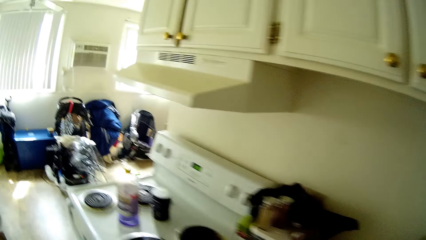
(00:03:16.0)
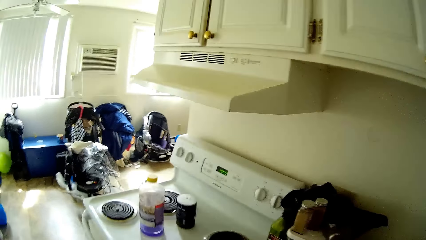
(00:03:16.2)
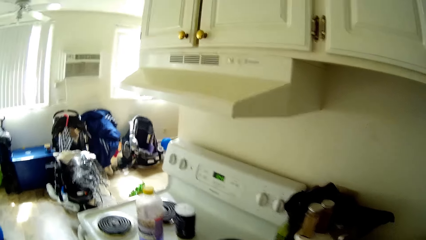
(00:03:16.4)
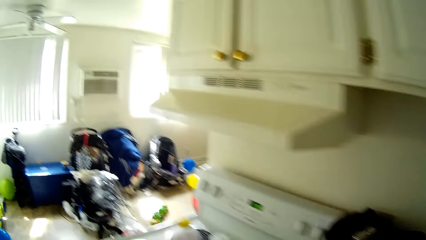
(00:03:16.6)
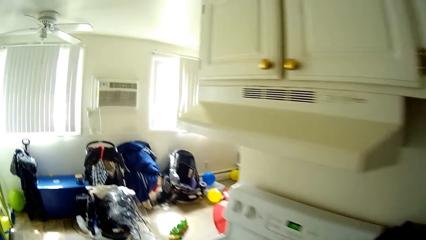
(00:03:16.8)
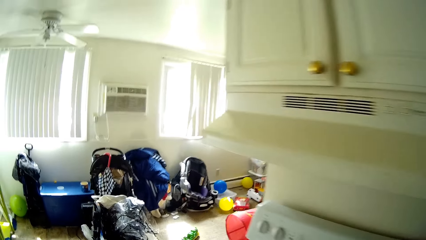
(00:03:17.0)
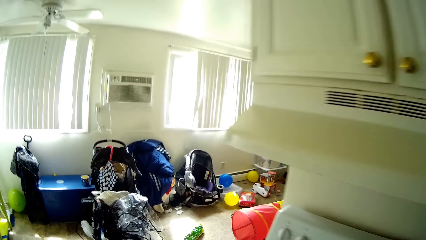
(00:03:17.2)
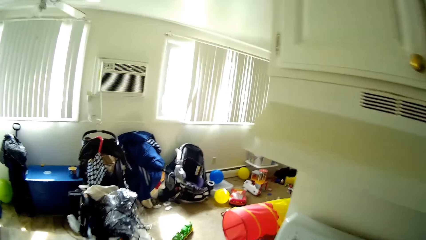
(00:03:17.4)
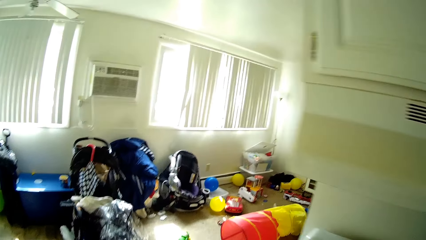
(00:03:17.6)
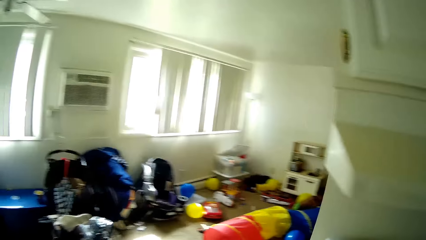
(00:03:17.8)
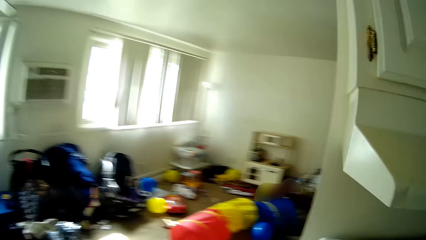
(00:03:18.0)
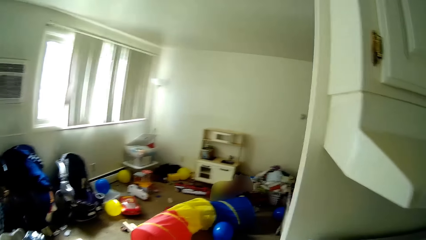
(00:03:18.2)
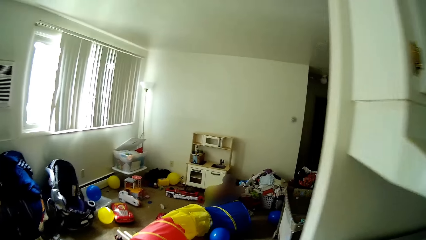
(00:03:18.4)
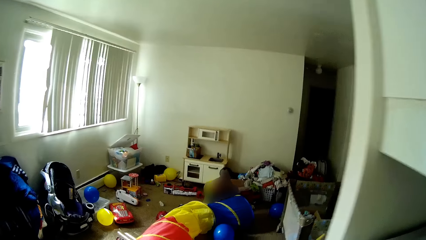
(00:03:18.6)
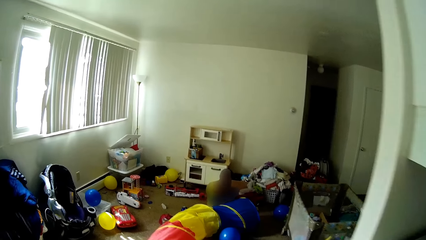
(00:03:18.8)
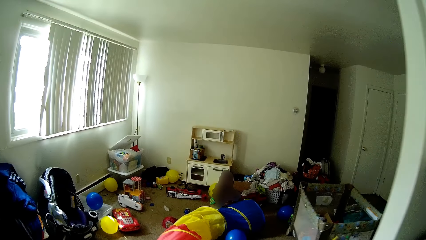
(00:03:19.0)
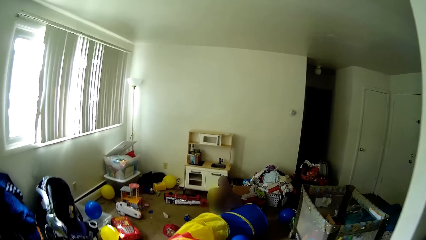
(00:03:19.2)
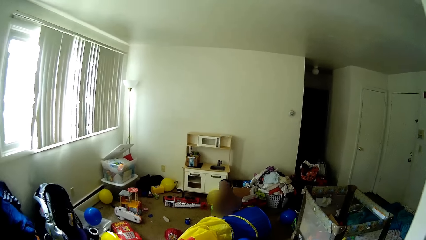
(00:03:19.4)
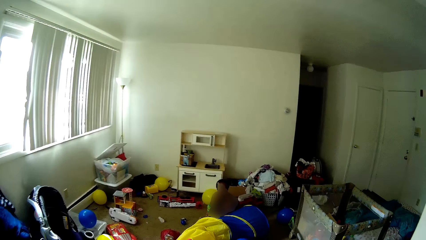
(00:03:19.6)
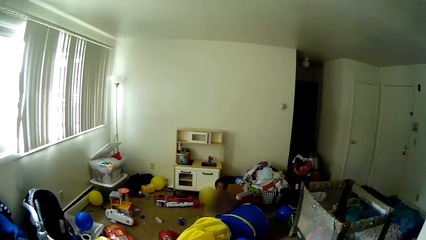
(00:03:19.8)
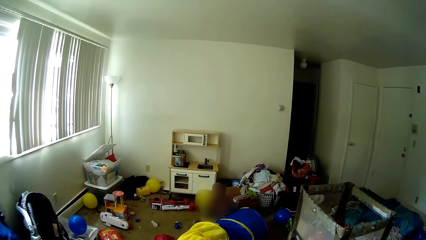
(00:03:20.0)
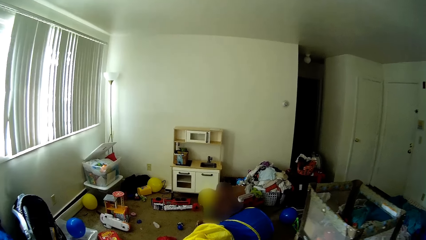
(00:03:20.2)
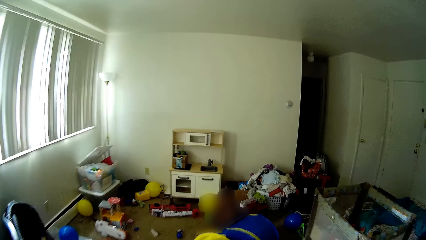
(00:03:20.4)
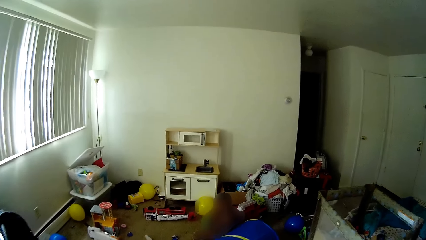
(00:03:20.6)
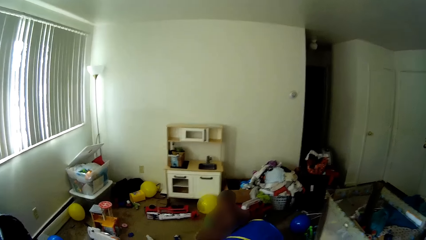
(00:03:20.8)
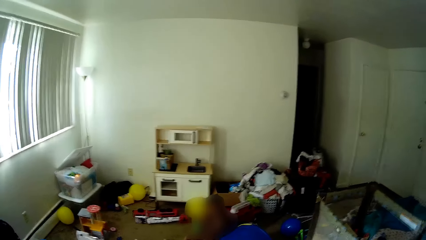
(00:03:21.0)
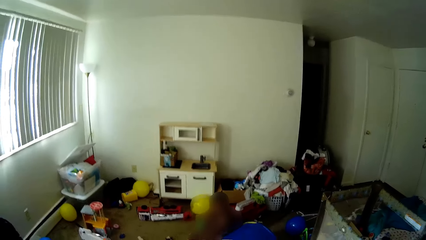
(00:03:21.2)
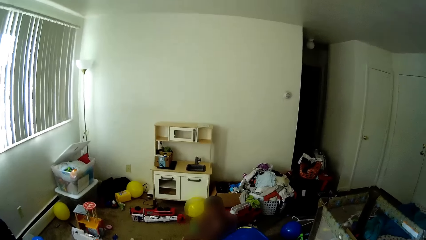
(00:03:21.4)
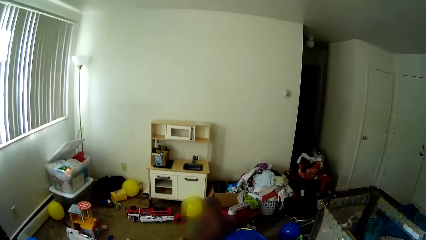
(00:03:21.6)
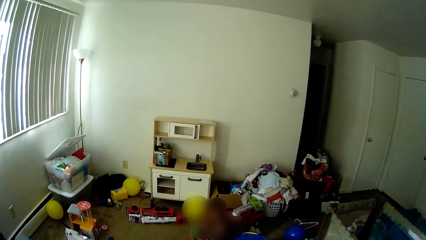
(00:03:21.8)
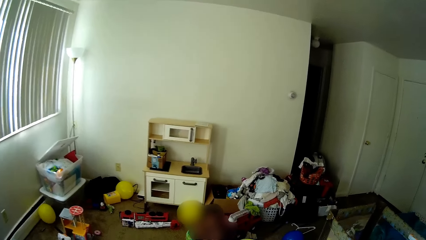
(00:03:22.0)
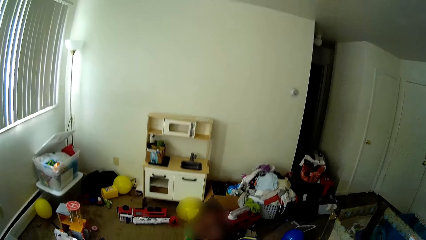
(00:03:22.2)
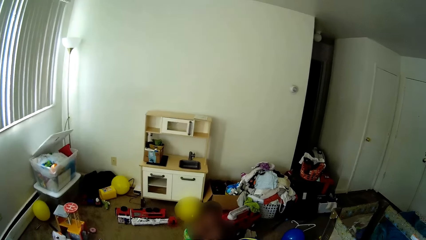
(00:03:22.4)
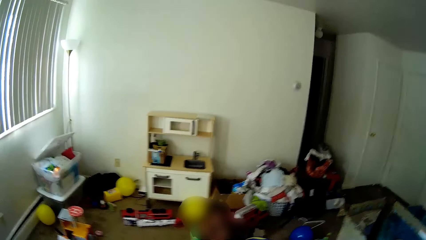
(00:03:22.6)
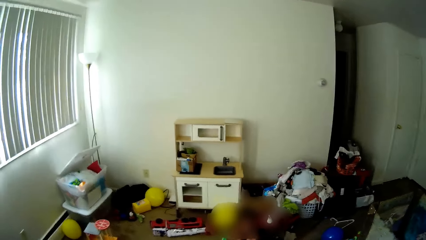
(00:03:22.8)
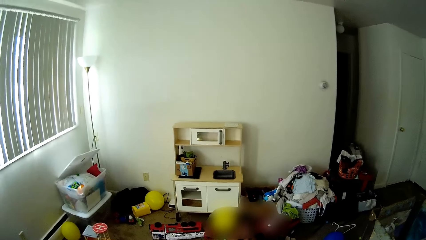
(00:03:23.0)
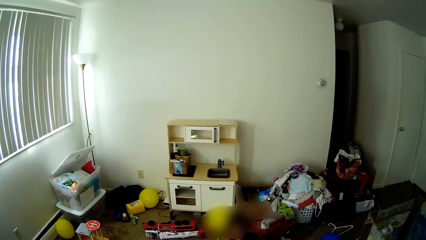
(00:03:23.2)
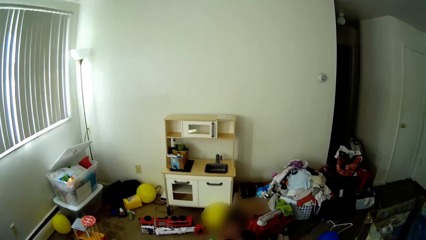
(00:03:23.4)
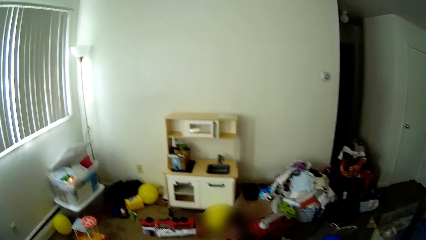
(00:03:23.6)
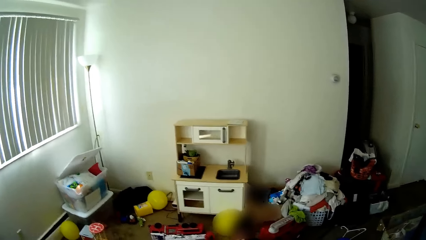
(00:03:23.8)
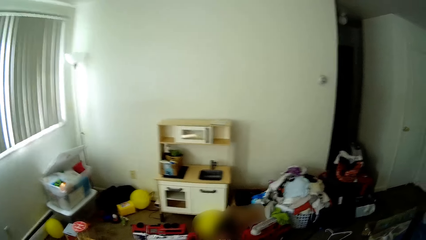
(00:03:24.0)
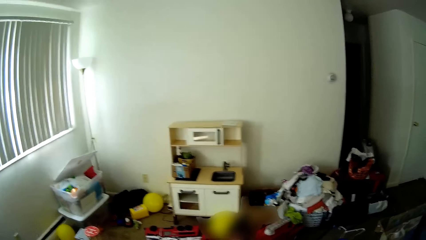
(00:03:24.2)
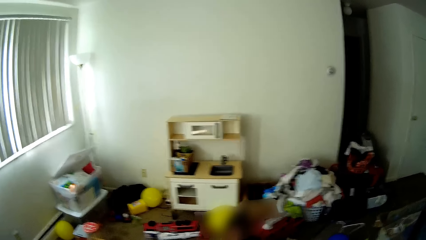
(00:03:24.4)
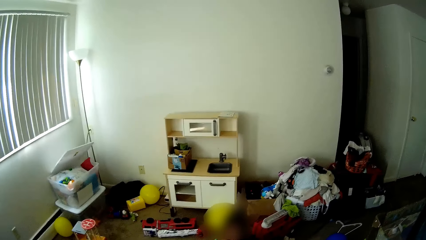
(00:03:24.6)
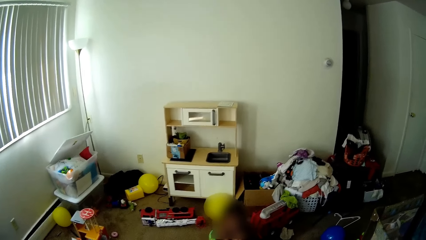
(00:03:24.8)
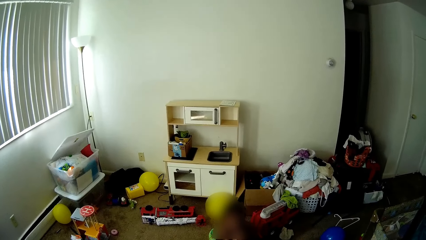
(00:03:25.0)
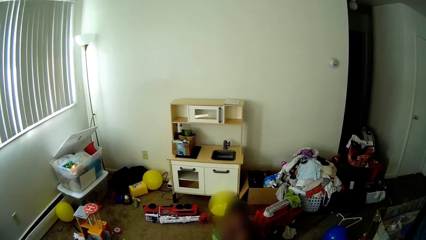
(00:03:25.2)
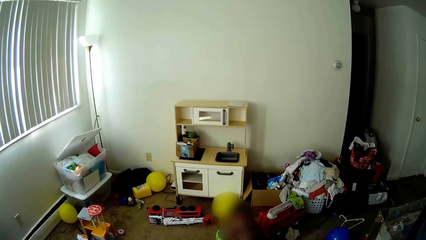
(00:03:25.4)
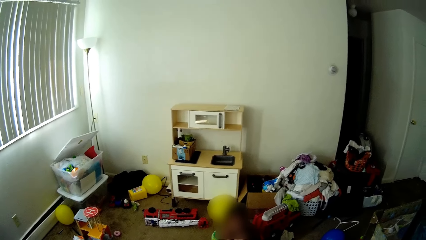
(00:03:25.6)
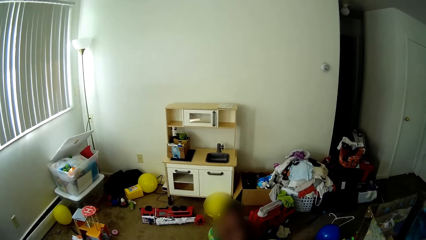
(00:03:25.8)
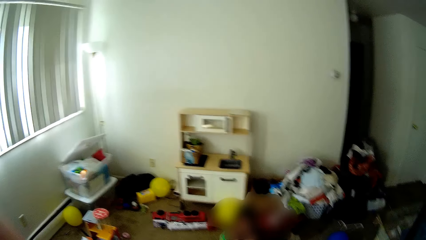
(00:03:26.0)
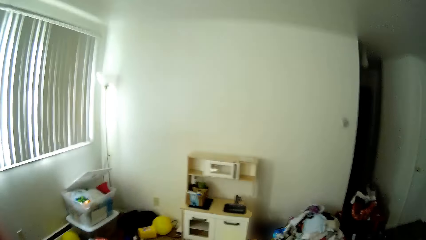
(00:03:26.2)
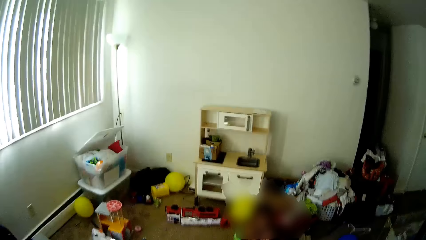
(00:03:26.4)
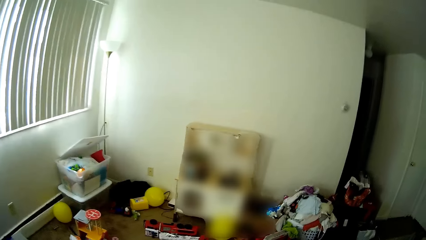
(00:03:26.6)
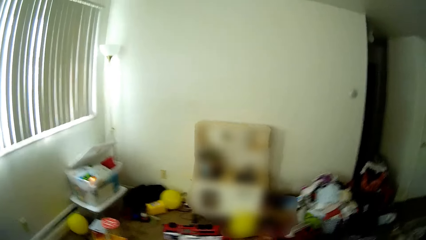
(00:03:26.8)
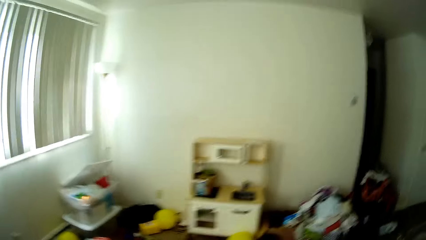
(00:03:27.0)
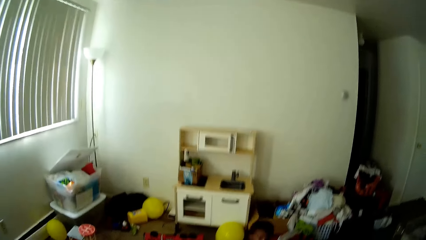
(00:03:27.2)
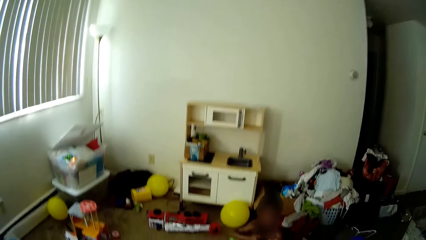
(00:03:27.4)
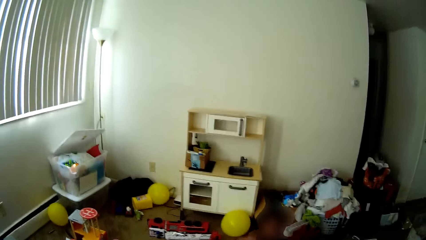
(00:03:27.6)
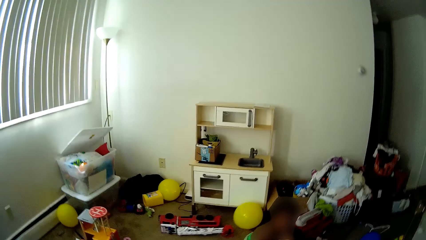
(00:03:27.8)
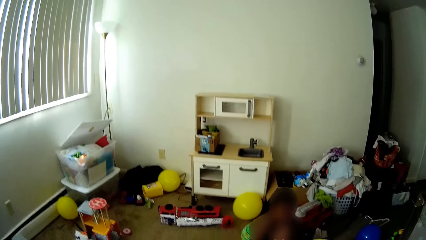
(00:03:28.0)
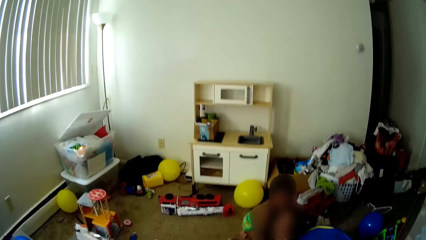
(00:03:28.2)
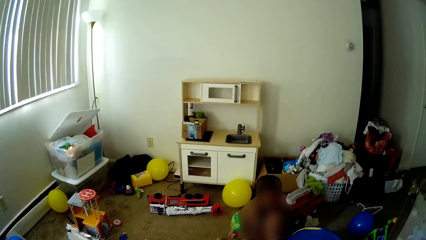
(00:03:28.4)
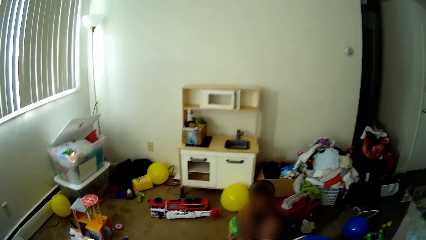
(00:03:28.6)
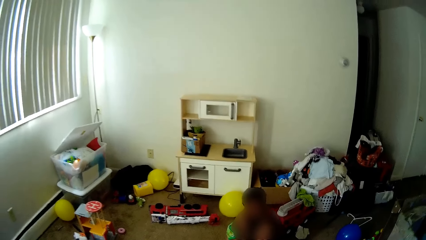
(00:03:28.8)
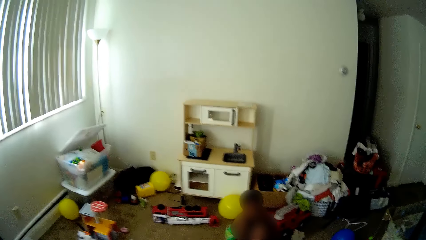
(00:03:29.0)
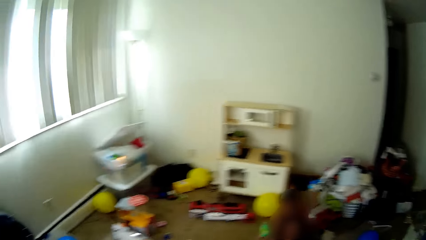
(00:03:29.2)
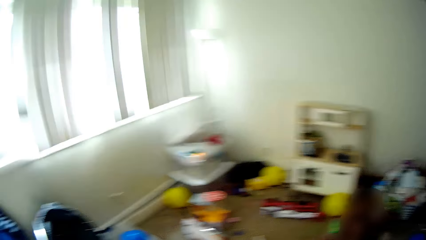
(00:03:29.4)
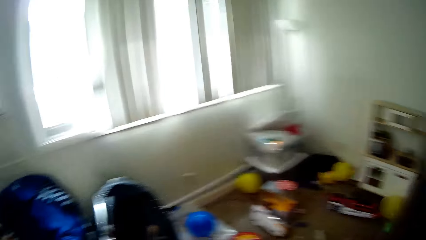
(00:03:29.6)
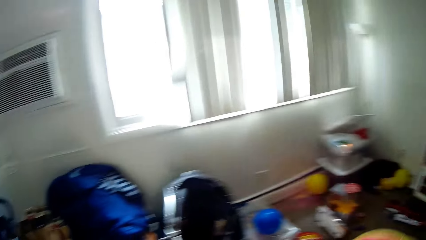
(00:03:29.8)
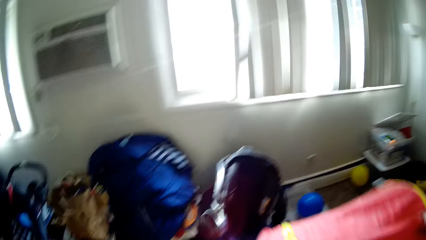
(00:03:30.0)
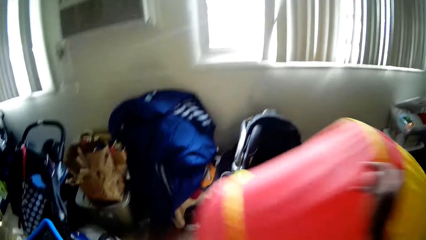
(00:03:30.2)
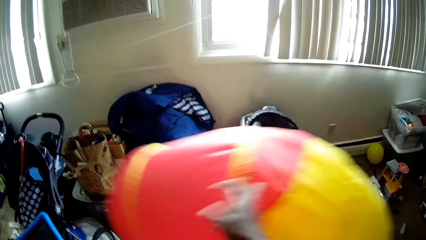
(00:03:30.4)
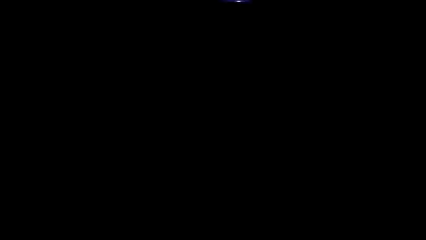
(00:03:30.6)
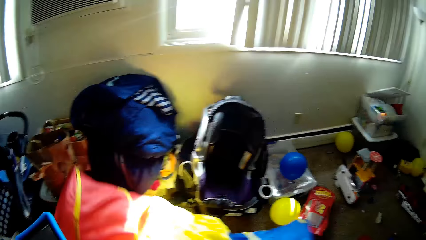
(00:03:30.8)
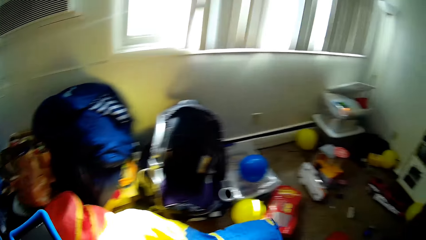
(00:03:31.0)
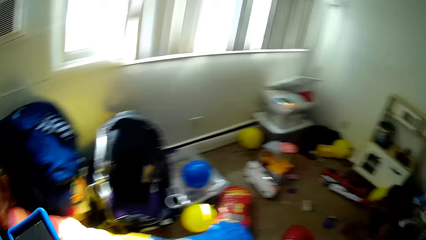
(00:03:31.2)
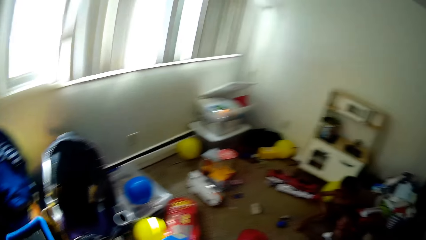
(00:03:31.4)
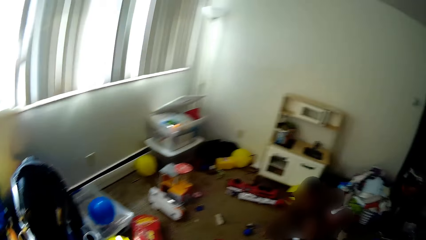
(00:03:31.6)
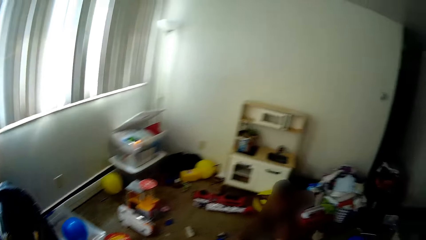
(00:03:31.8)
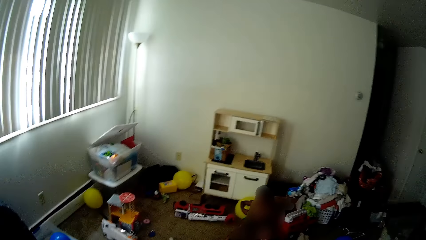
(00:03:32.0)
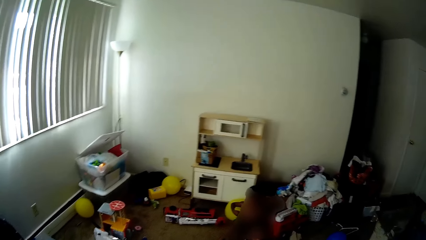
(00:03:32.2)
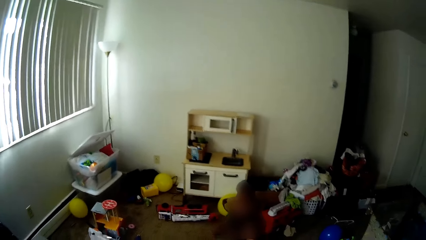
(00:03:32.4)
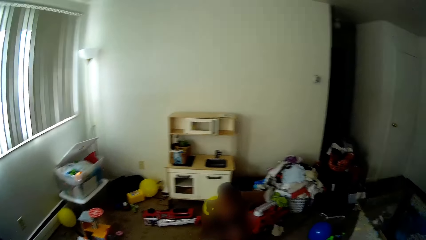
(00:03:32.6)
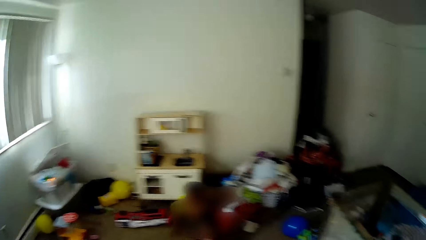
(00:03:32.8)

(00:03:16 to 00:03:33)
The camera wearer walks around. She interacts with the baby. She holds a toy with her right hand. She holds the phone with her left hand. She drops the toy on the floor with her right hand. She moves the cloth.
